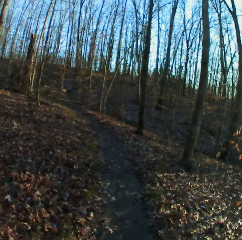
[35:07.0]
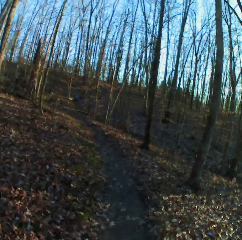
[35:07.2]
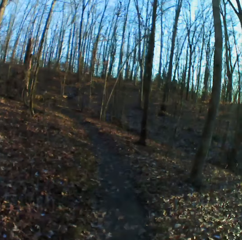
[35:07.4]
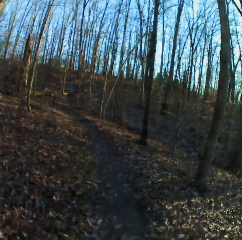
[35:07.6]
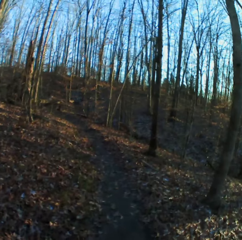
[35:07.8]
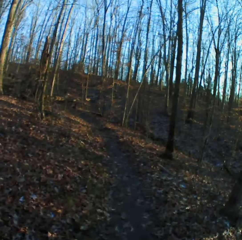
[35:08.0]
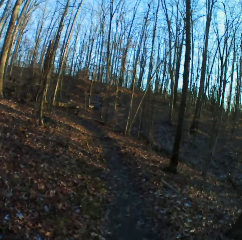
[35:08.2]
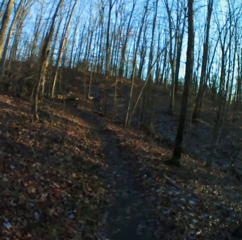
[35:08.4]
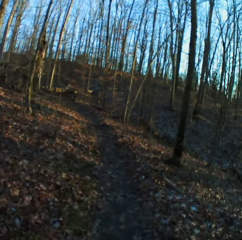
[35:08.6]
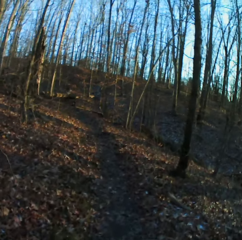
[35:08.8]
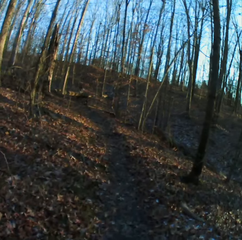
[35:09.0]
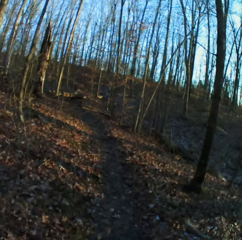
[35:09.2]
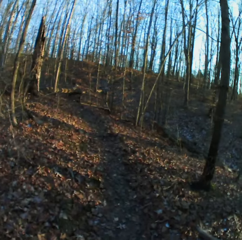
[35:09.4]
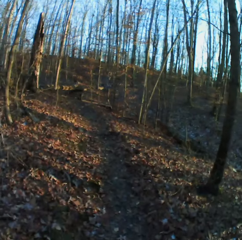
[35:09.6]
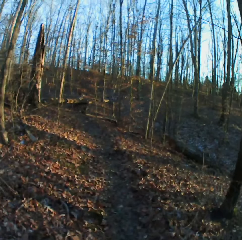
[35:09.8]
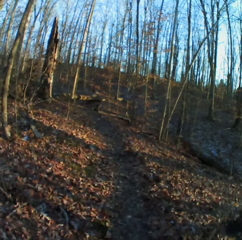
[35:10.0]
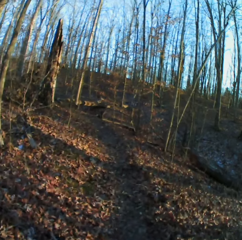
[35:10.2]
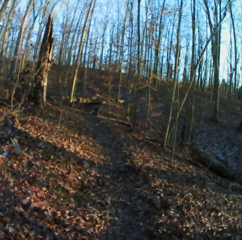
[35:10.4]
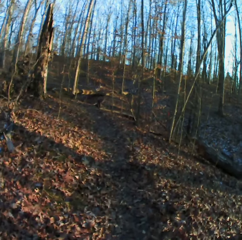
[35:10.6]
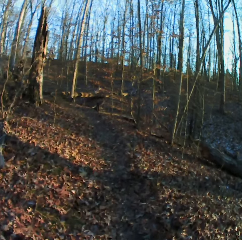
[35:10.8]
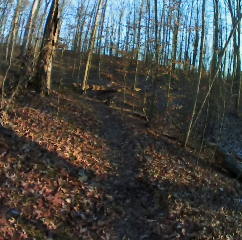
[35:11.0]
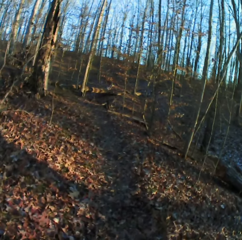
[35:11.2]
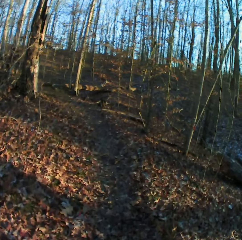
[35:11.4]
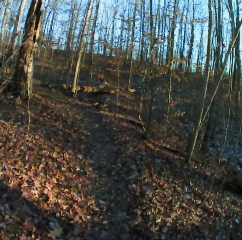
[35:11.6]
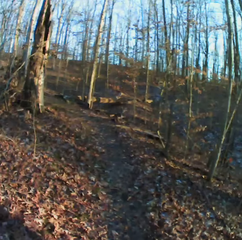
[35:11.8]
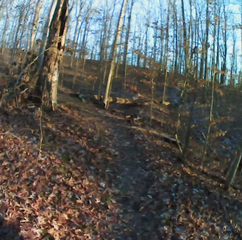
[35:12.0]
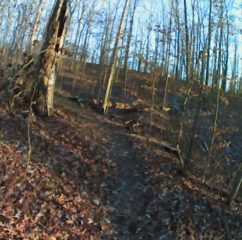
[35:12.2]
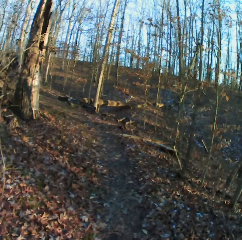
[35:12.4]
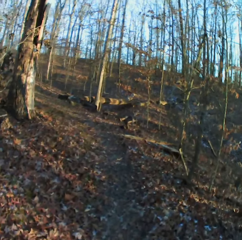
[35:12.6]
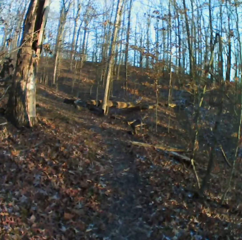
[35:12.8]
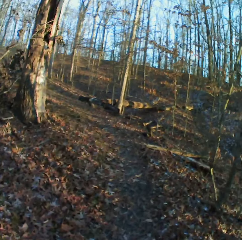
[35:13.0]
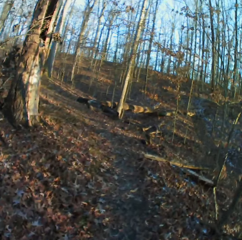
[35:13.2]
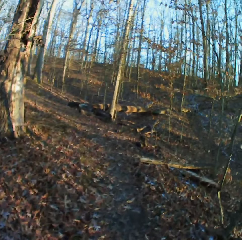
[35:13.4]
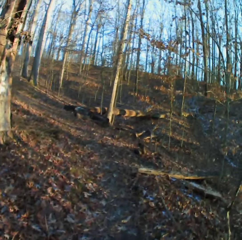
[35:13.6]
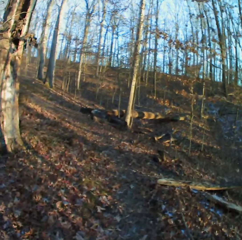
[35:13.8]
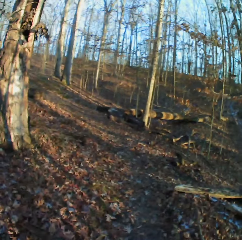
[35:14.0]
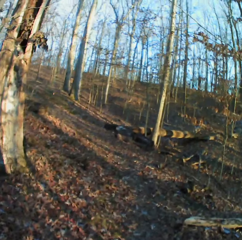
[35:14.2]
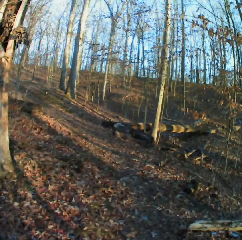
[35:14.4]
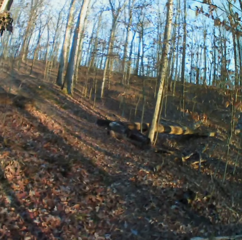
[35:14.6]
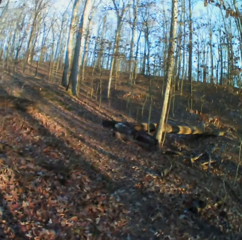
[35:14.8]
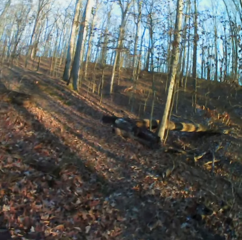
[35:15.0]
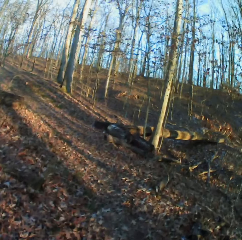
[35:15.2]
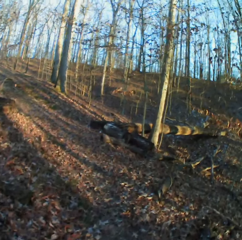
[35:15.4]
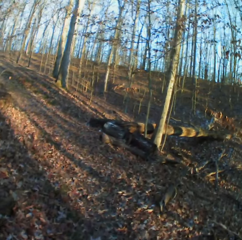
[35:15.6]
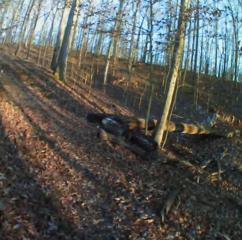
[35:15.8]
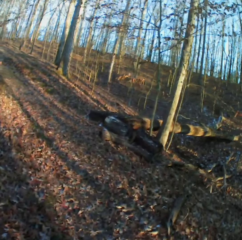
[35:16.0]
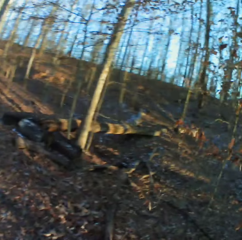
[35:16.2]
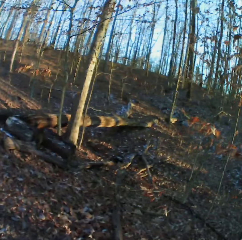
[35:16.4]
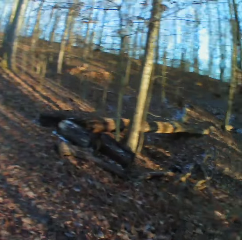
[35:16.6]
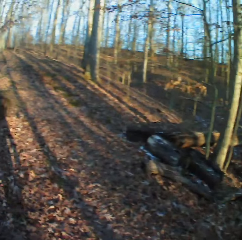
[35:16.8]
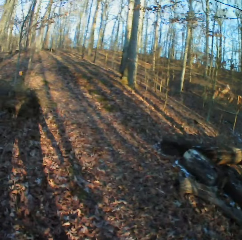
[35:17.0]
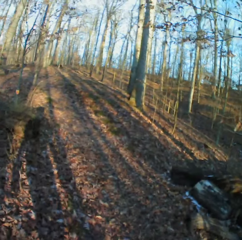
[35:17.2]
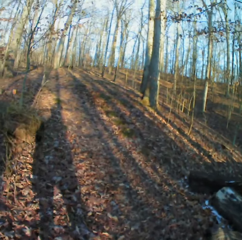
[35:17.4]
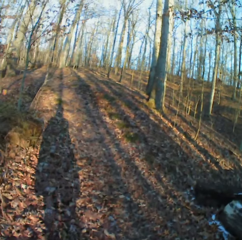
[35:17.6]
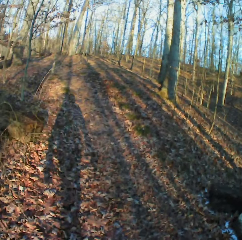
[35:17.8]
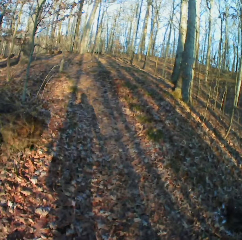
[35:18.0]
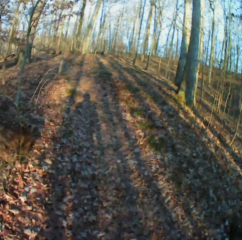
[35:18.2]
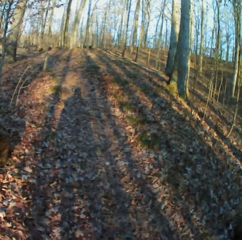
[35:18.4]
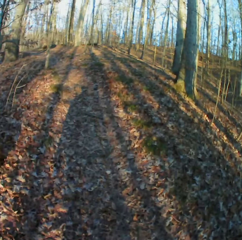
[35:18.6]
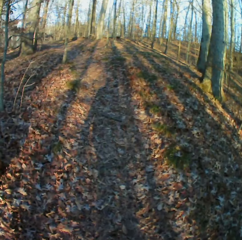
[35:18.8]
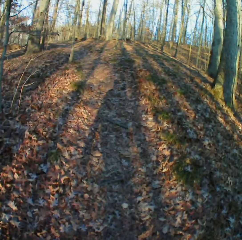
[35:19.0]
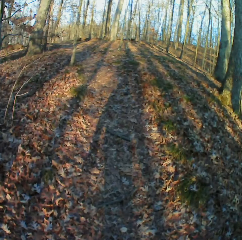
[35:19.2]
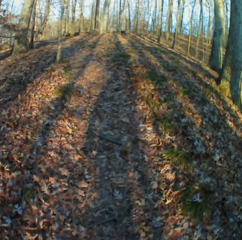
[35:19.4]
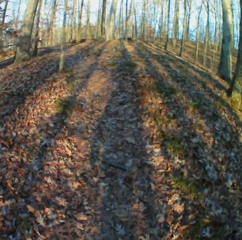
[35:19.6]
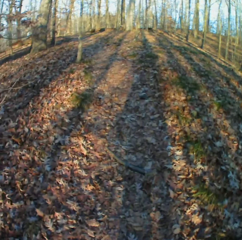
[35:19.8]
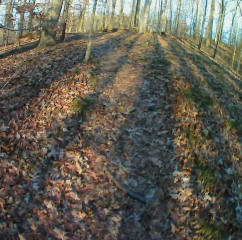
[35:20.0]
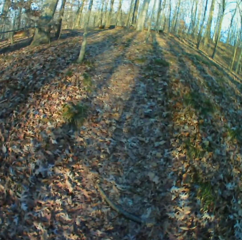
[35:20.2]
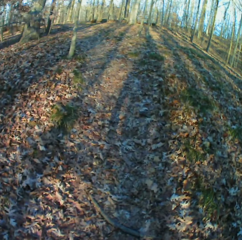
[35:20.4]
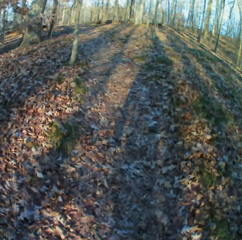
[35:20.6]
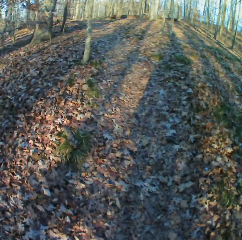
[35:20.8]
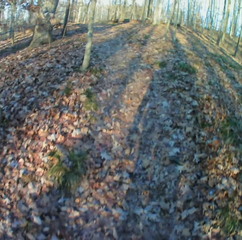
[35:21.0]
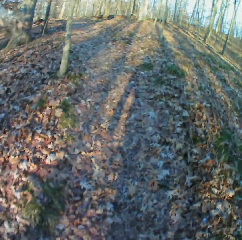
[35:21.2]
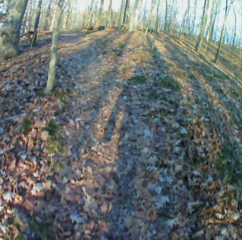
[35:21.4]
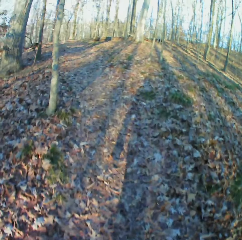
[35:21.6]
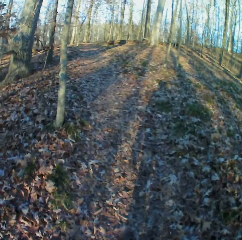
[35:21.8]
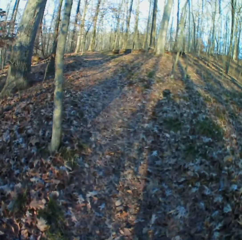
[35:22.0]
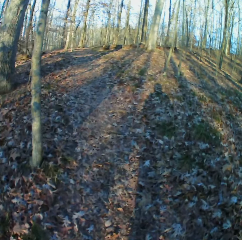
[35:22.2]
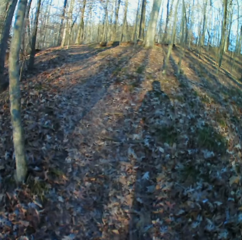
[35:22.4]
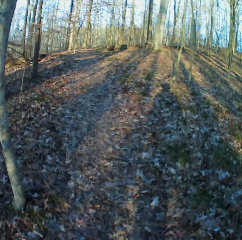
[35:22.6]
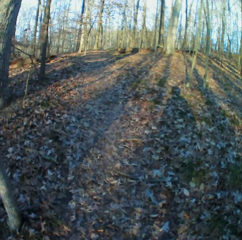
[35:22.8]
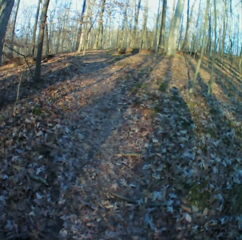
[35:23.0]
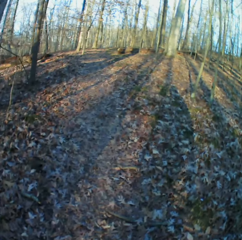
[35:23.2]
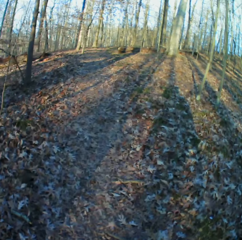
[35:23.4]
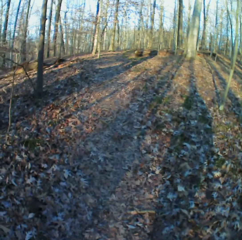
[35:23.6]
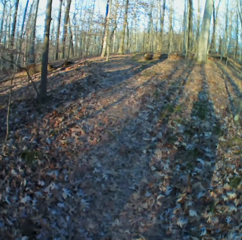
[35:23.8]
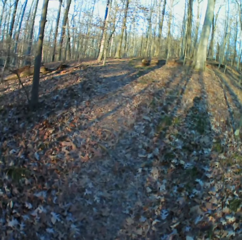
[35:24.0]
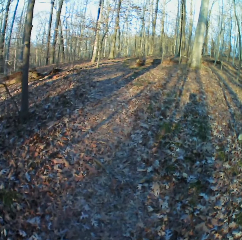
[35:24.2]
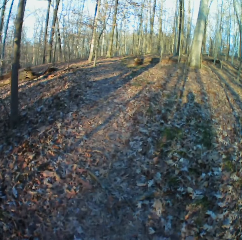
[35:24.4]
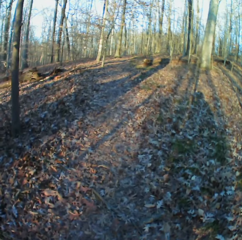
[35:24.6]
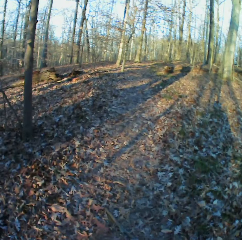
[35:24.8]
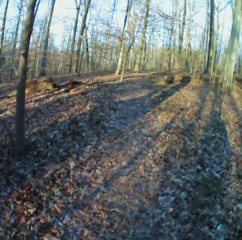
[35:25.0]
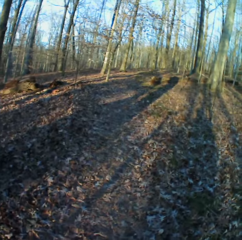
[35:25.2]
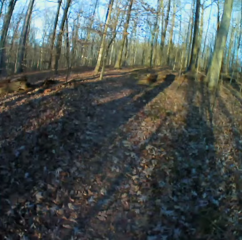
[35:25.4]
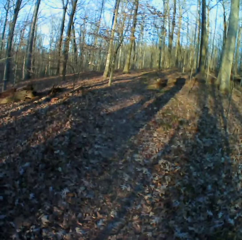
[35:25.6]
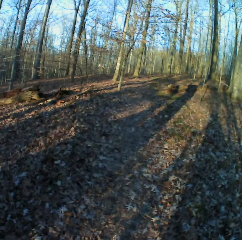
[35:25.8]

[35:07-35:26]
The camera wearer sneezes. They cough. They sneeze. They cough.

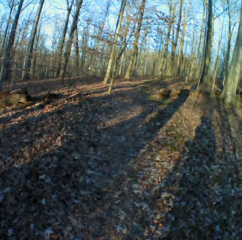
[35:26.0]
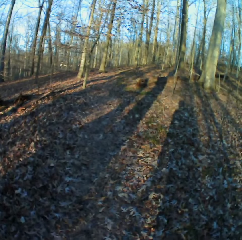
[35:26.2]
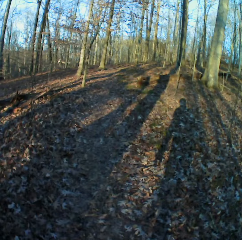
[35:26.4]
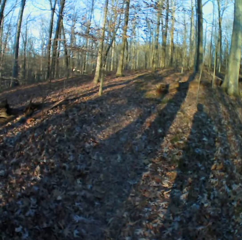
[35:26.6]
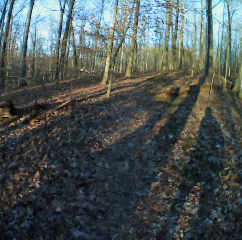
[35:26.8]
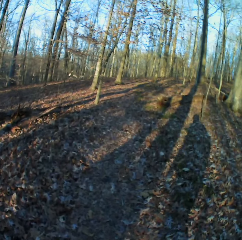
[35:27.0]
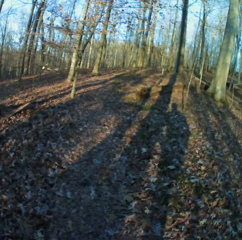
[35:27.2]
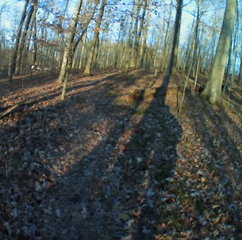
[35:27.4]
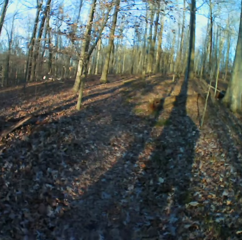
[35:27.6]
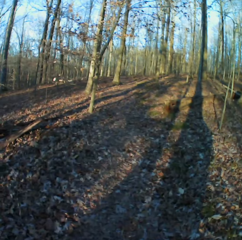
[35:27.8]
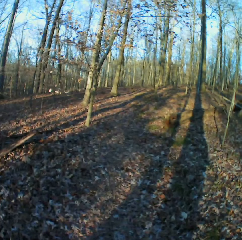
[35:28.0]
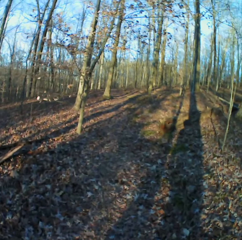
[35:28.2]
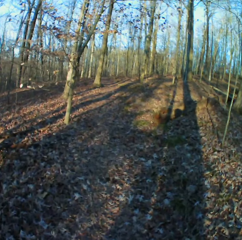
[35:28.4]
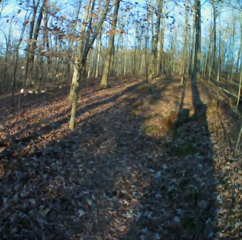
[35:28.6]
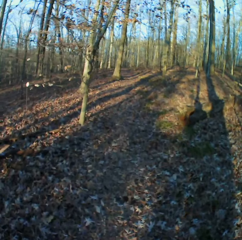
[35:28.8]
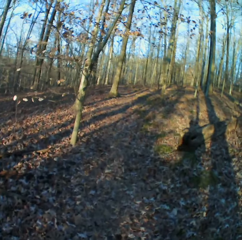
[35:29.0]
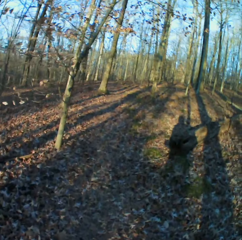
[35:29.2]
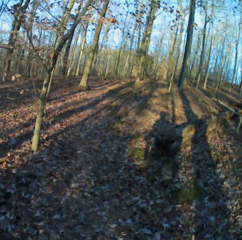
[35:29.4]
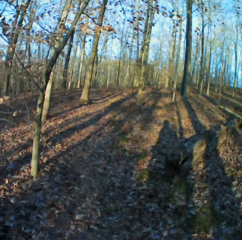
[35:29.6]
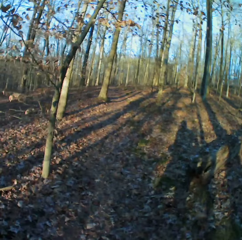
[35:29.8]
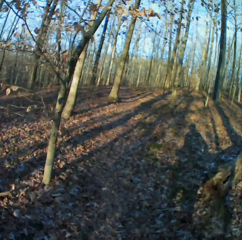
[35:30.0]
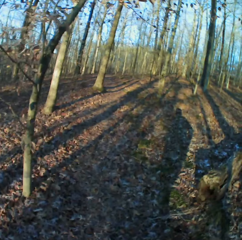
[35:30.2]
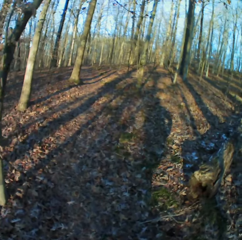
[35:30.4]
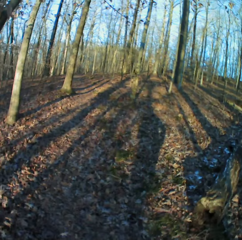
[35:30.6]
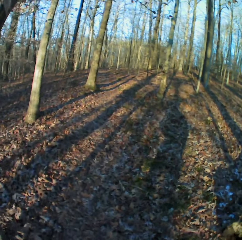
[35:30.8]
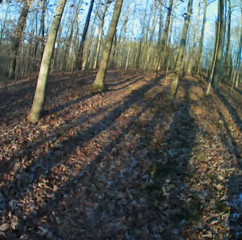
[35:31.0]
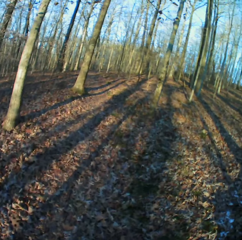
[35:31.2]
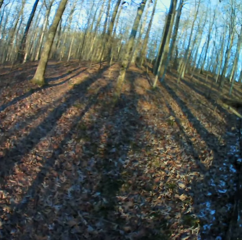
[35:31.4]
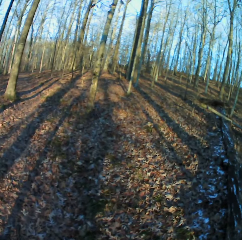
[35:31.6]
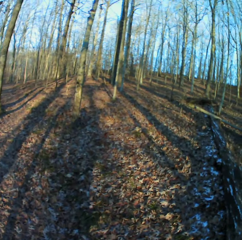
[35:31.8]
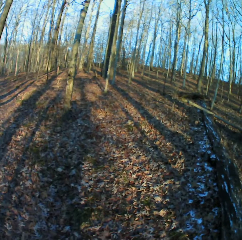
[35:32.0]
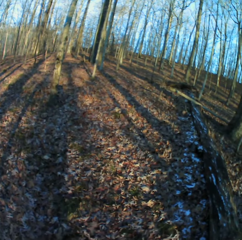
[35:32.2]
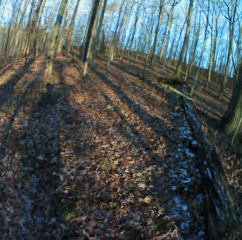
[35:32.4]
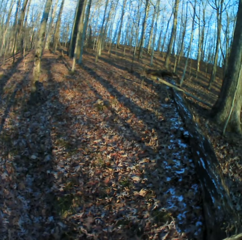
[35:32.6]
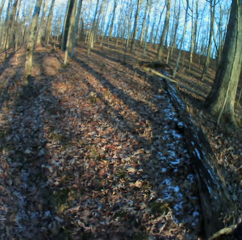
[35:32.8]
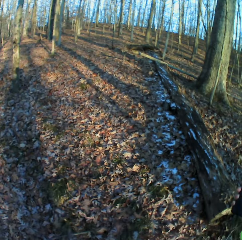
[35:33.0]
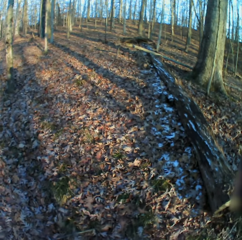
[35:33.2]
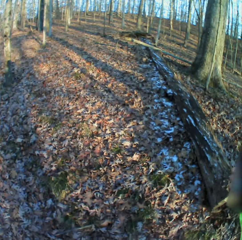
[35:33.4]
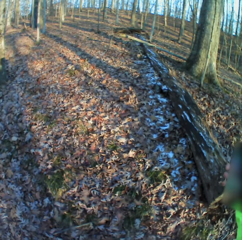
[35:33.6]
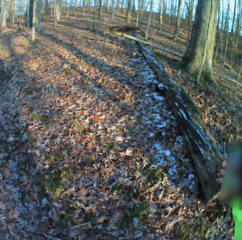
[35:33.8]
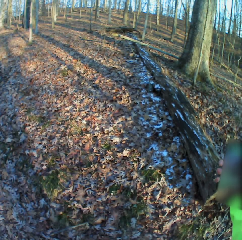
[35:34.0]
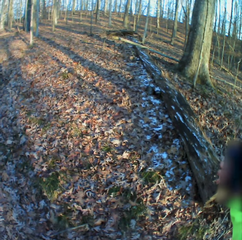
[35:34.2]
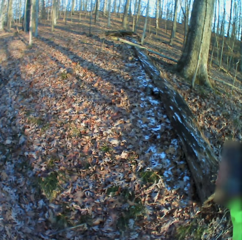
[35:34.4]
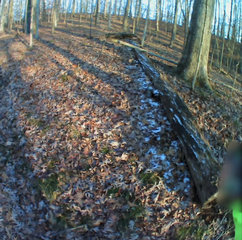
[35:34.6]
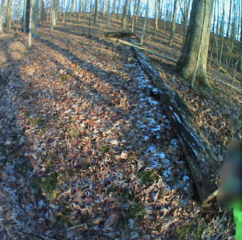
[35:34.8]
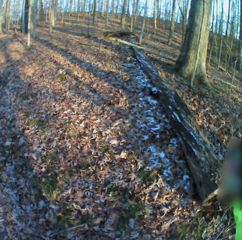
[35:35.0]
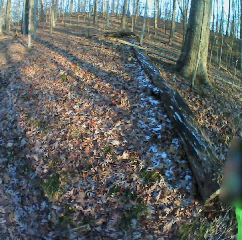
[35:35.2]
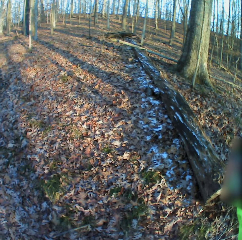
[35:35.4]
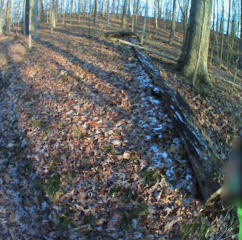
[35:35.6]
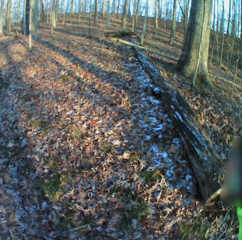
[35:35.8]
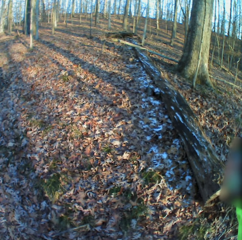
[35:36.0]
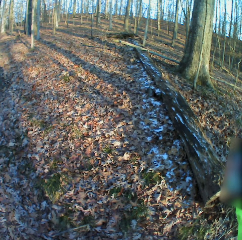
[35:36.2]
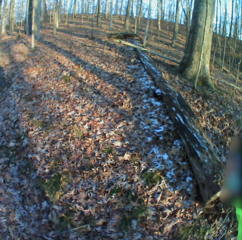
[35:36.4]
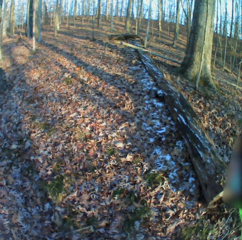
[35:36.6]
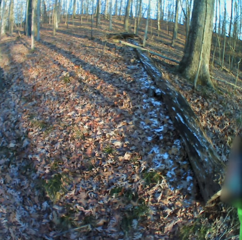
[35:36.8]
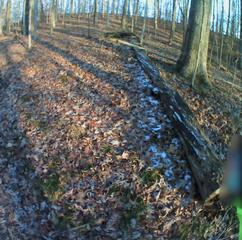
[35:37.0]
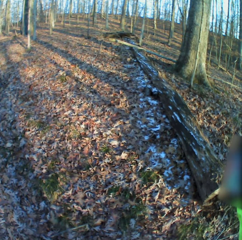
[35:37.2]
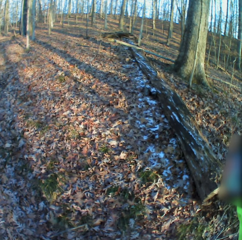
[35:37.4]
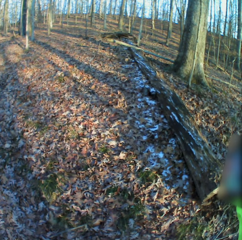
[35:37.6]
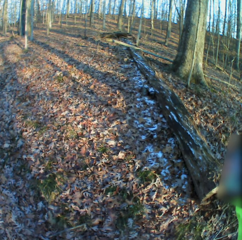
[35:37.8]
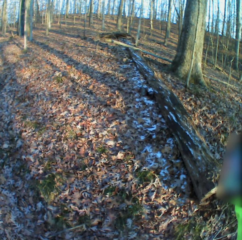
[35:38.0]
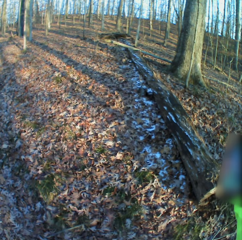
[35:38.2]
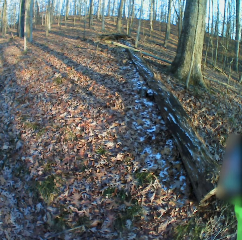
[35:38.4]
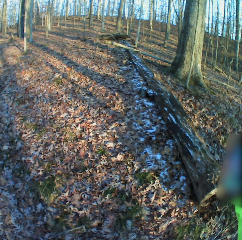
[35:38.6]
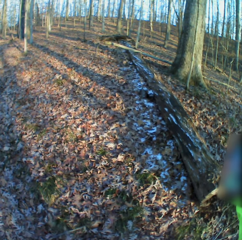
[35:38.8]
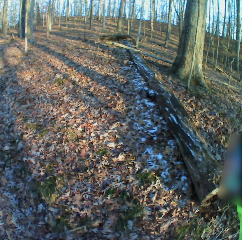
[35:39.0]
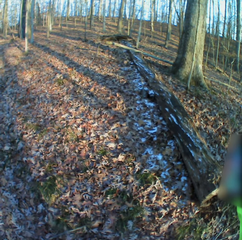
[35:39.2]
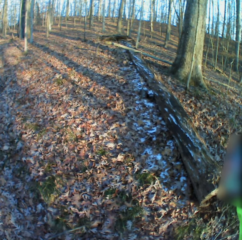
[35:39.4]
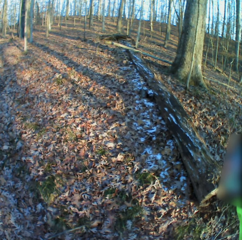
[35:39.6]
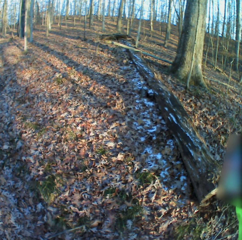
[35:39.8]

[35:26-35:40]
The camera wearer picks up the phone. They stop in the forest.
